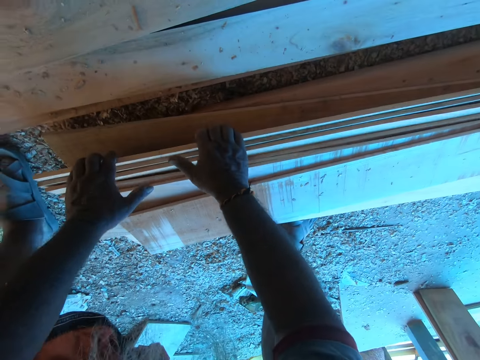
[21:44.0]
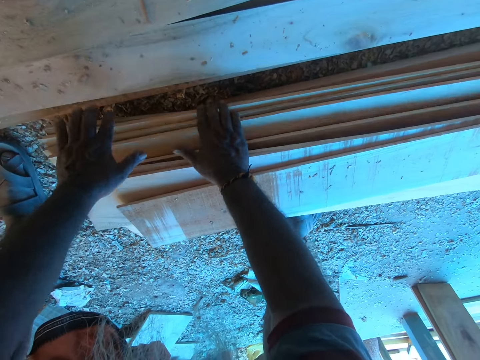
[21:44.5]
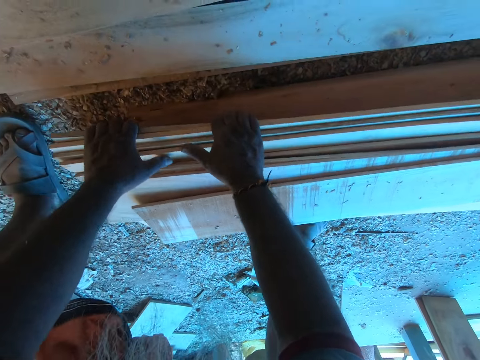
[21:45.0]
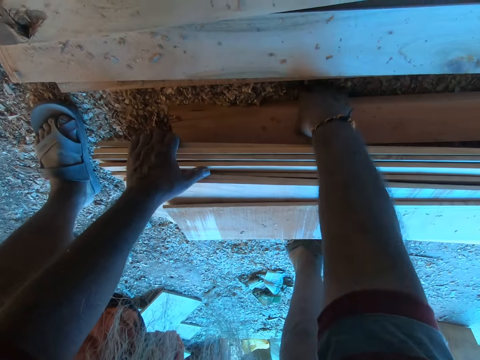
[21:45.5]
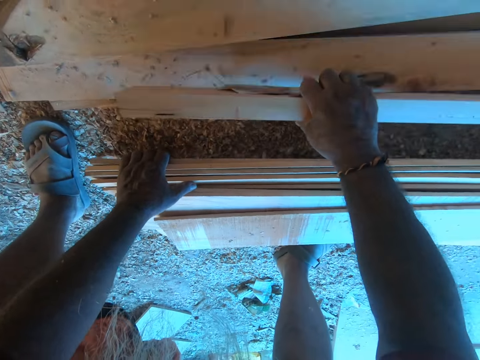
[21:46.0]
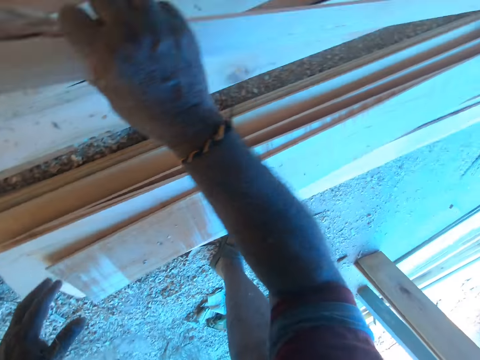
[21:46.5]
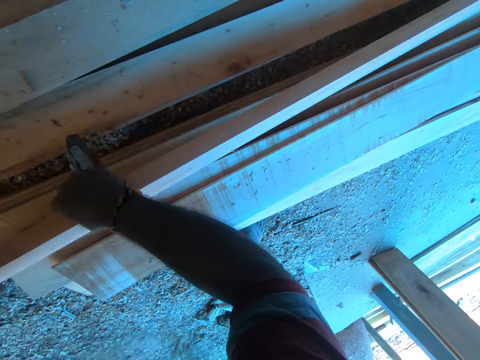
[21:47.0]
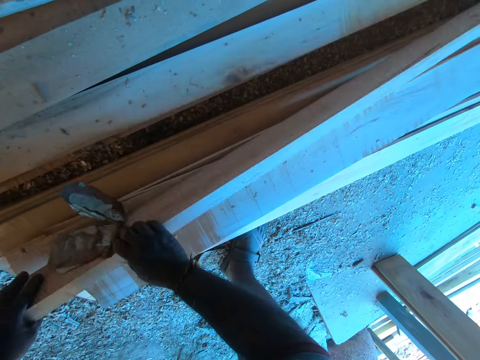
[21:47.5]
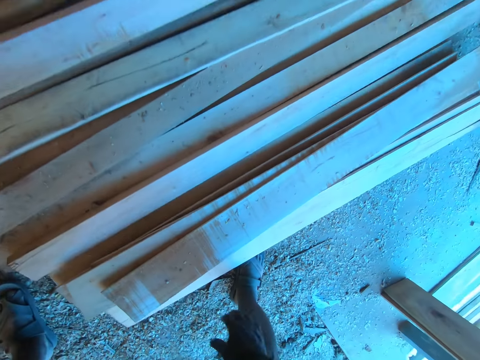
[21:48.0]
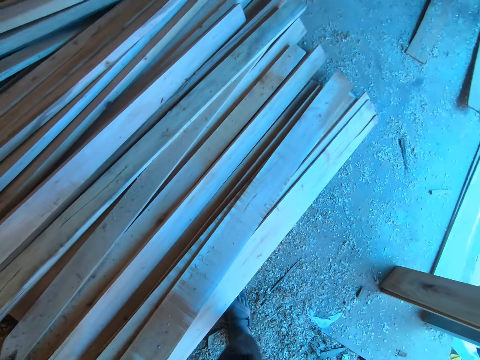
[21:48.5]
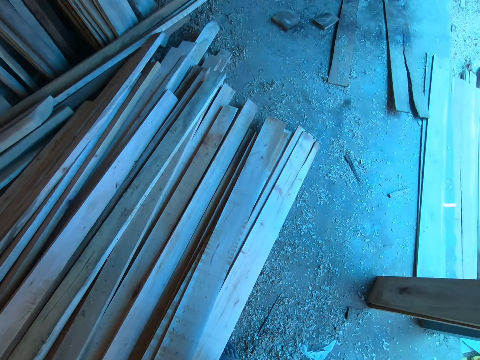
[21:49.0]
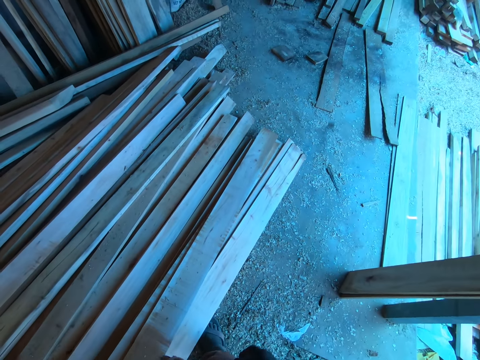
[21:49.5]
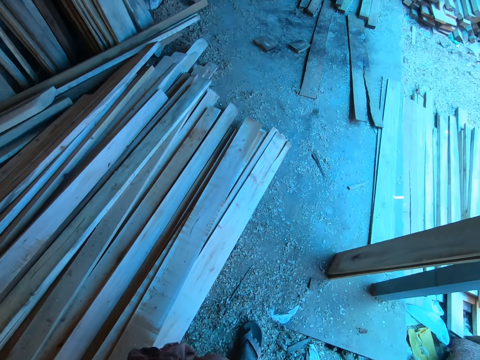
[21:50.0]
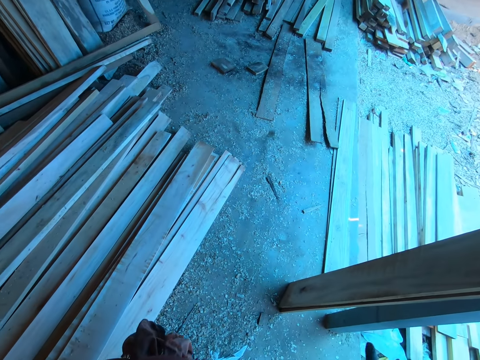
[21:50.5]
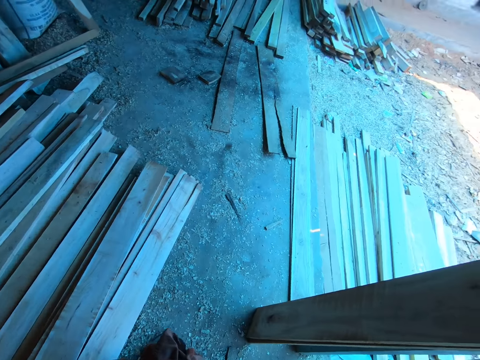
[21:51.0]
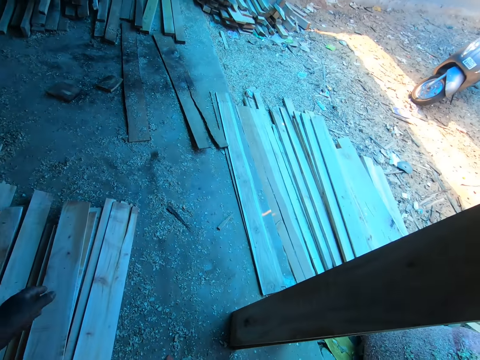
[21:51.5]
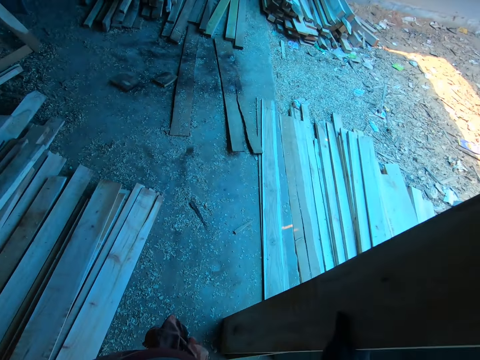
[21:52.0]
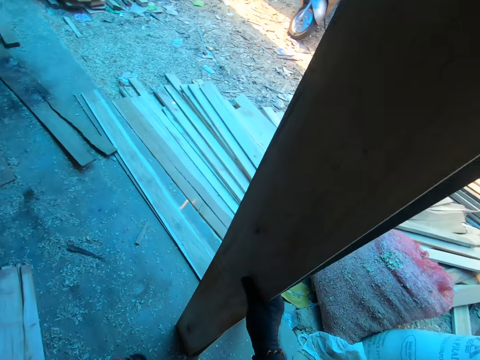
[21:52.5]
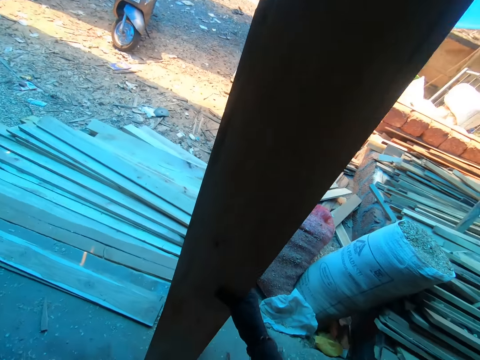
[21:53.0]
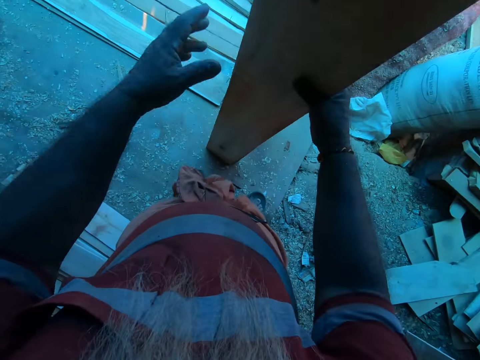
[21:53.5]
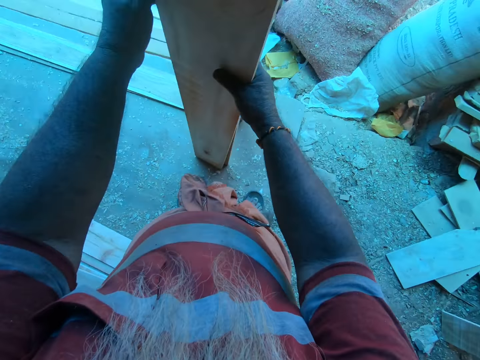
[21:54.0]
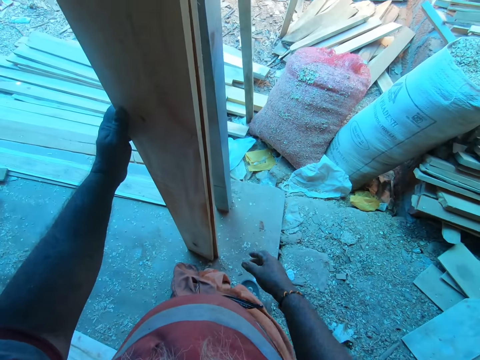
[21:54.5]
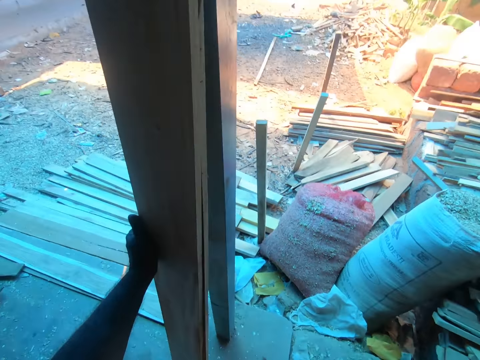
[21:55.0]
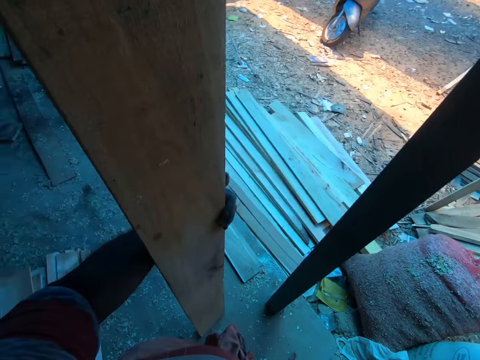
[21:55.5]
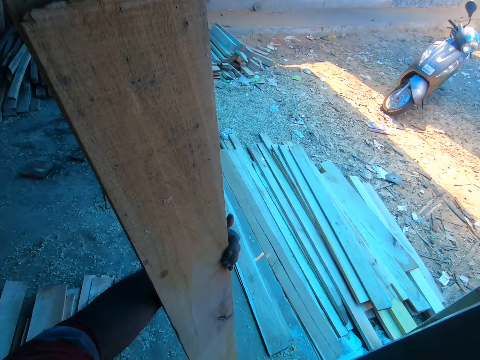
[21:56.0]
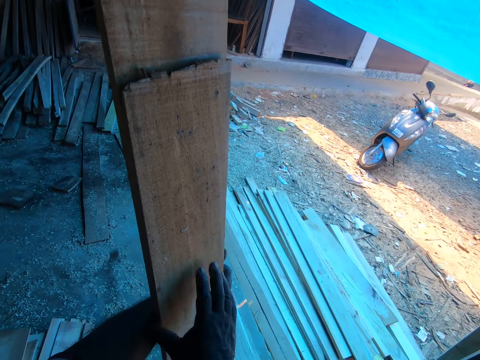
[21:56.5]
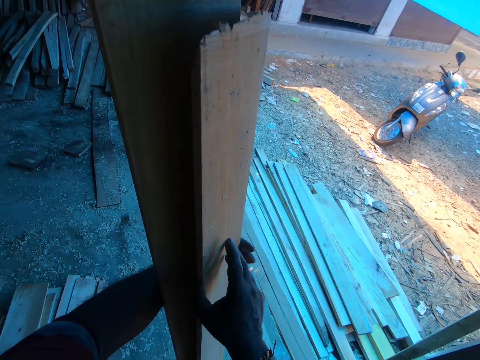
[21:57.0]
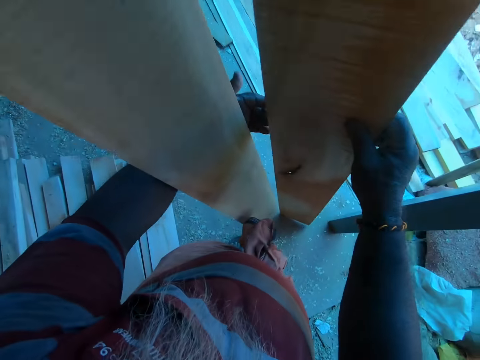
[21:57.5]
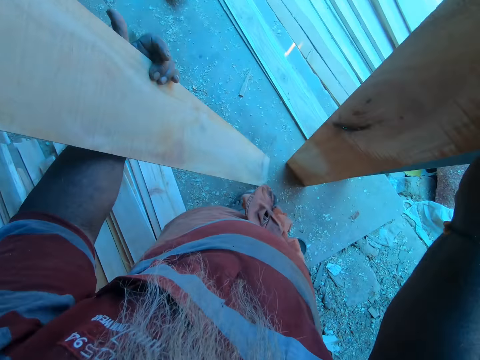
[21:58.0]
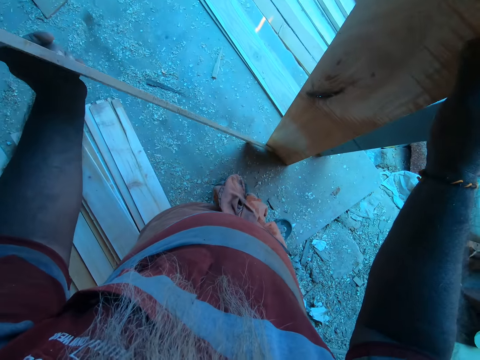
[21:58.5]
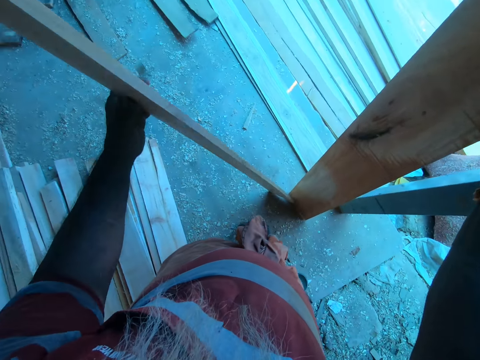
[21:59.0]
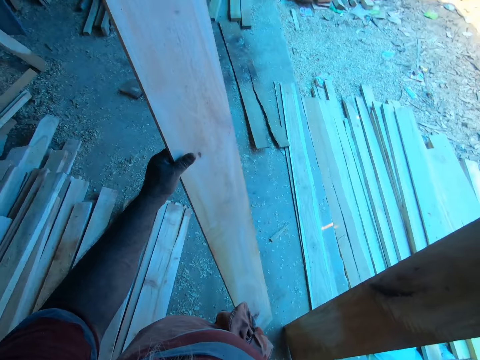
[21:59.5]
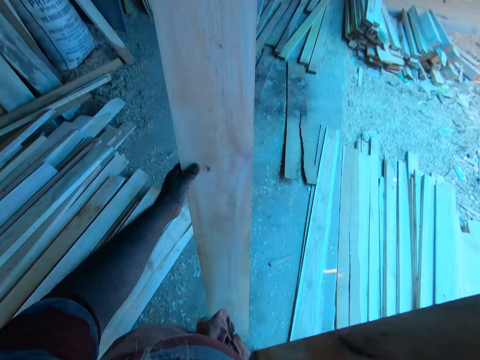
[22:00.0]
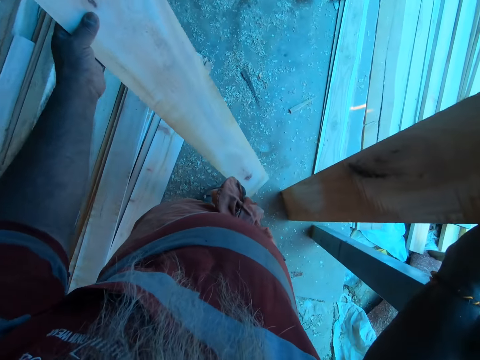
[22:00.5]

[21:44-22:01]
The camera wearer lifts a plank from the floor with his right hand. He drops the plank on the pile of planks on the floor with his hands. He holds two planks on a pillar with his right hand. He walks. He holds the two planks with his left hand. He separates the planks in his hands.

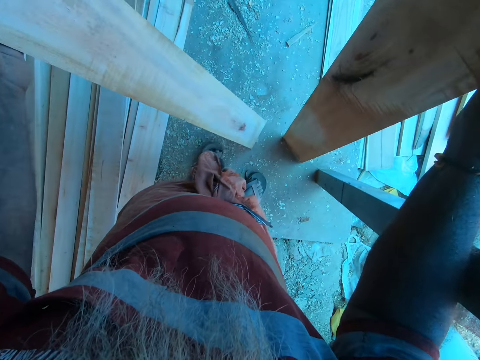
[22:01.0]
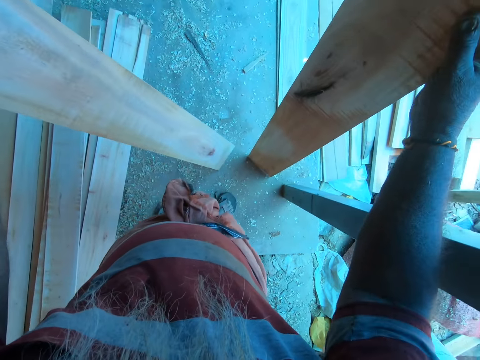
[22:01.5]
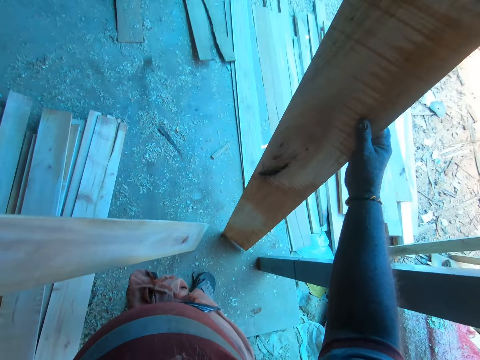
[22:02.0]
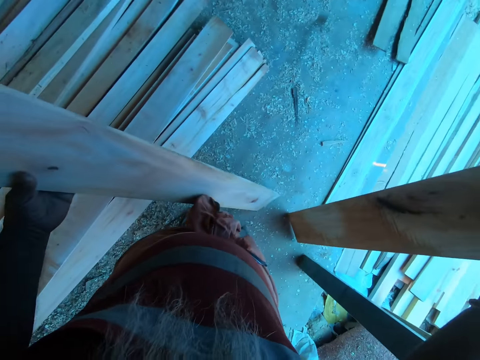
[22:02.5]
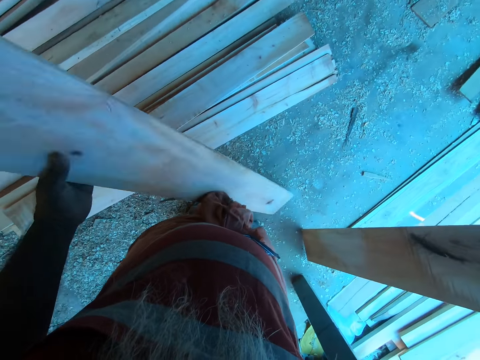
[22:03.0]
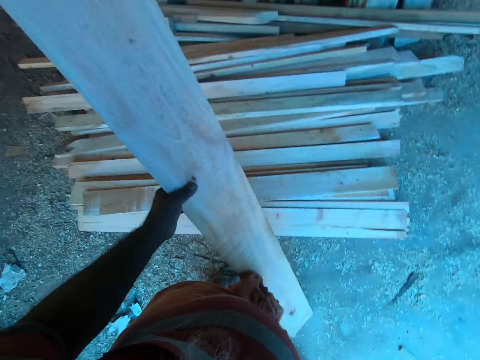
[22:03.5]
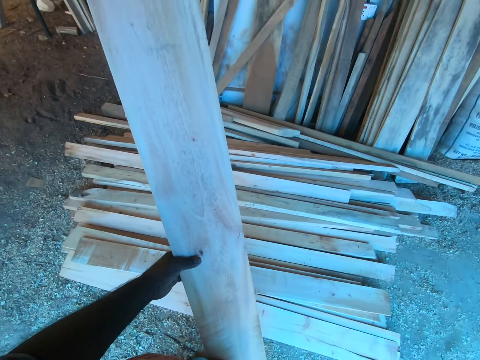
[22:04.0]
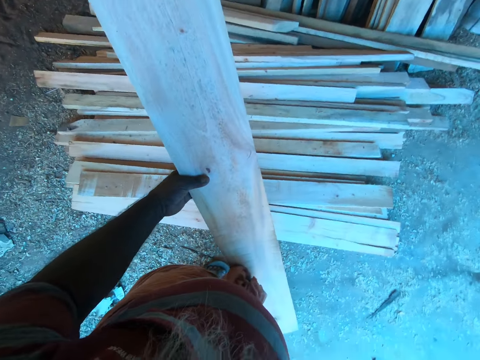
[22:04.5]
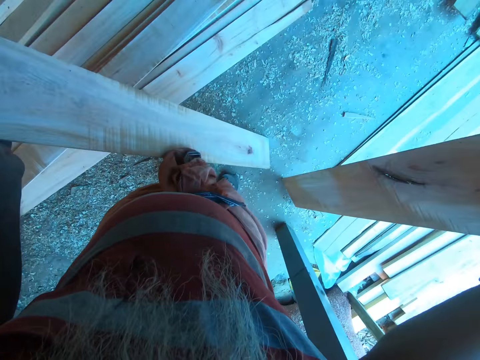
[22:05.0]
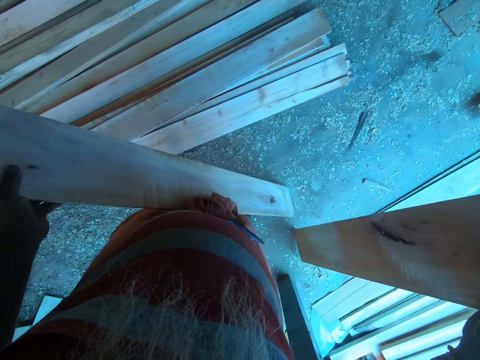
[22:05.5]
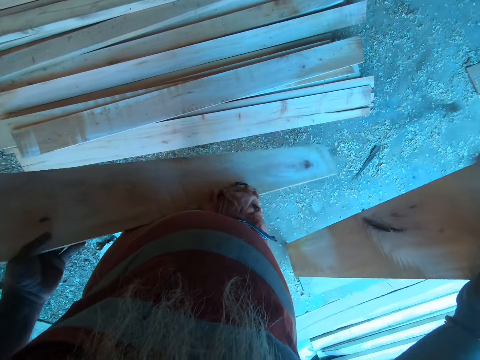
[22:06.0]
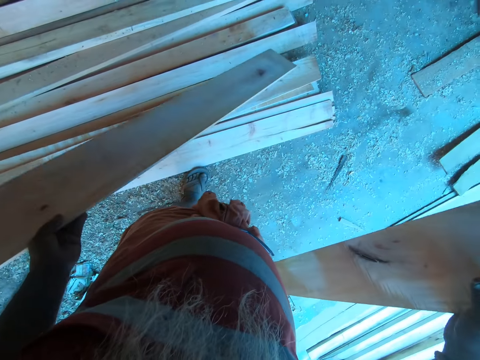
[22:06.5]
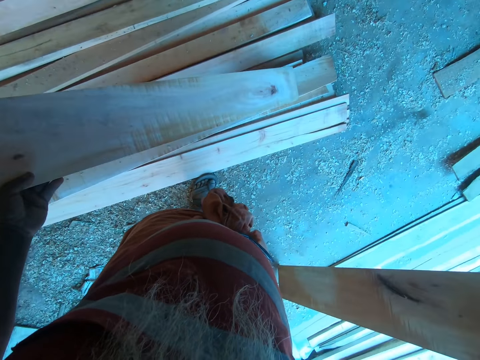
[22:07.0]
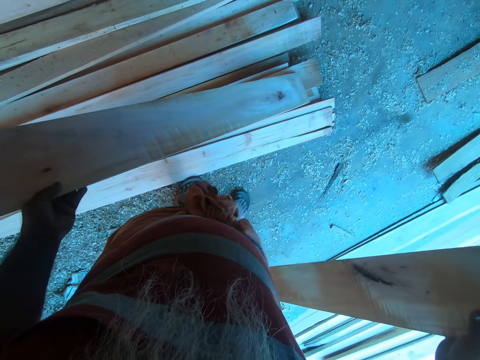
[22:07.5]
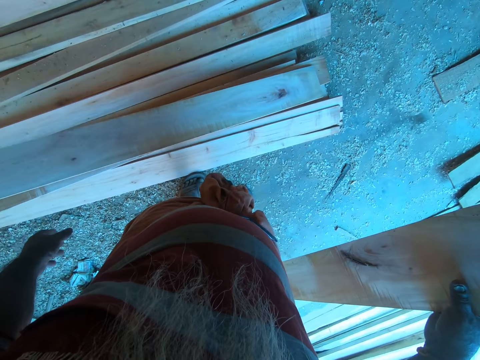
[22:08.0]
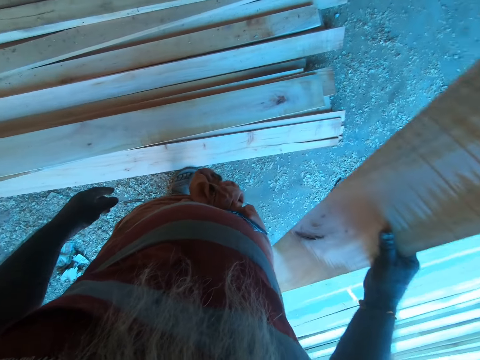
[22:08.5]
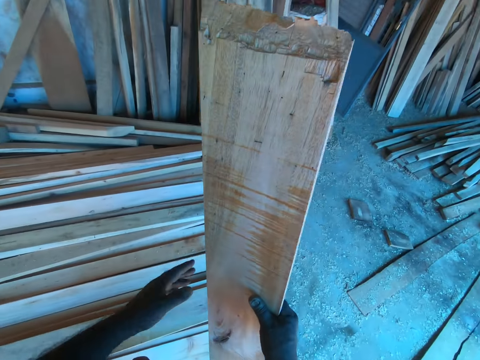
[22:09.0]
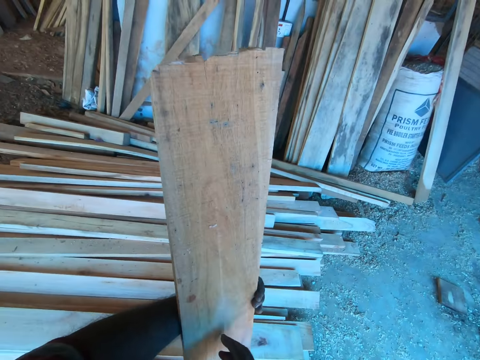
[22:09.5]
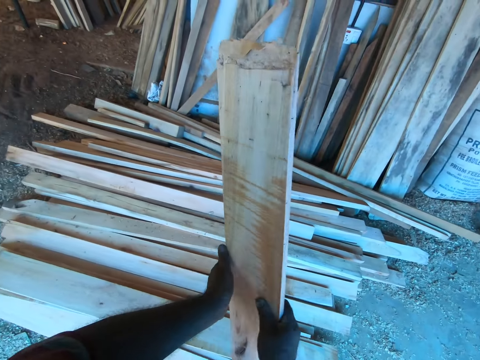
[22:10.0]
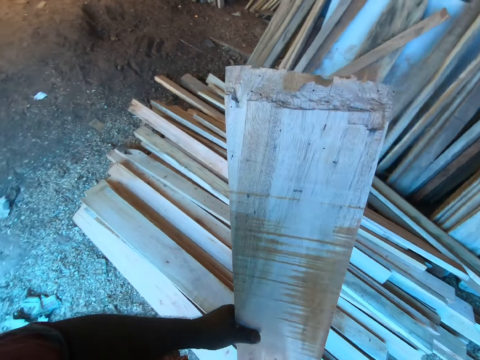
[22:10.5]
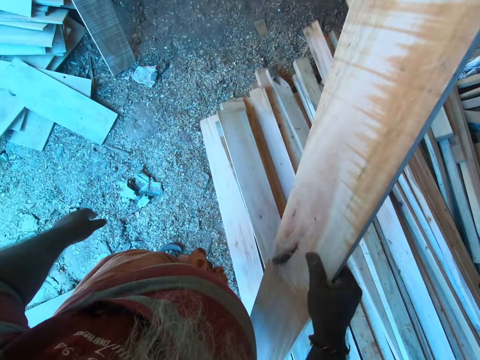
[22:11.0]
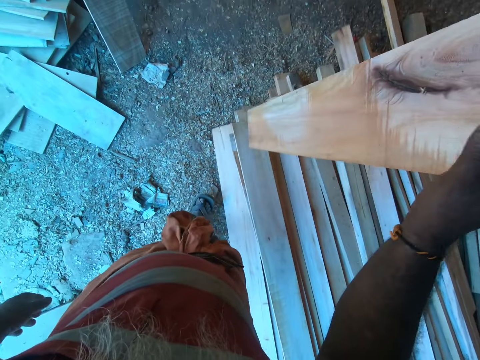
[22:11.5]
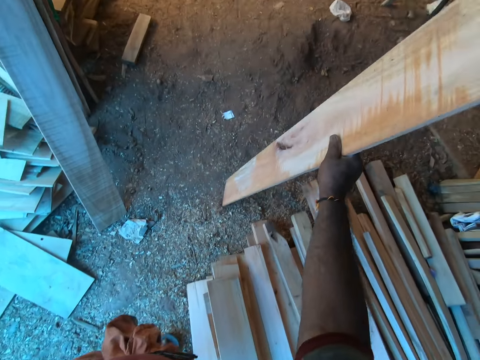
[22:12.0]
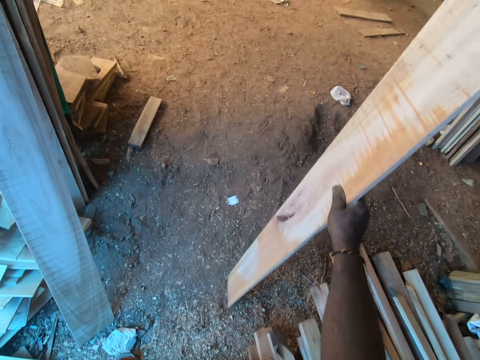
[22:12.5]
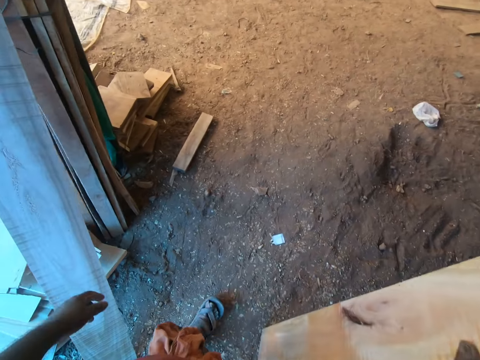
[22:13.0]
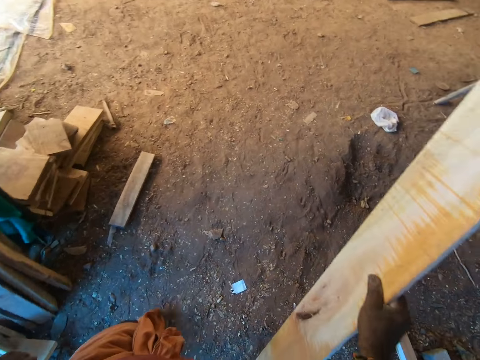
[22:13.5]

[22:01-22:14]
The camera wearer drops a plank on the pile of planks on the floor with his left hand. He holds a plank with his hands. He holds the plank in his right hand. He carries a piece of wood.
